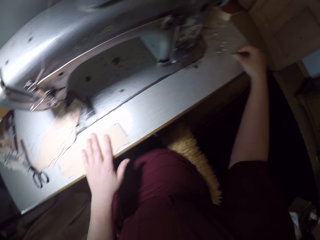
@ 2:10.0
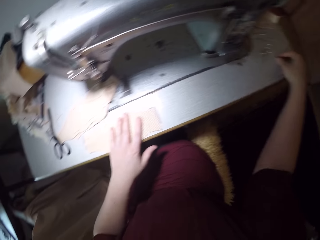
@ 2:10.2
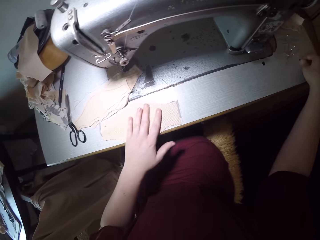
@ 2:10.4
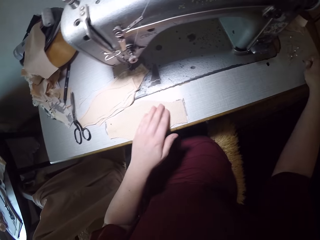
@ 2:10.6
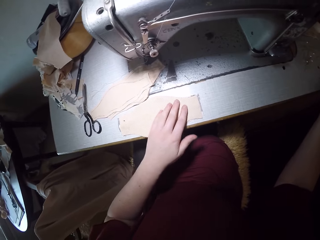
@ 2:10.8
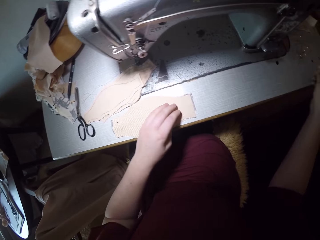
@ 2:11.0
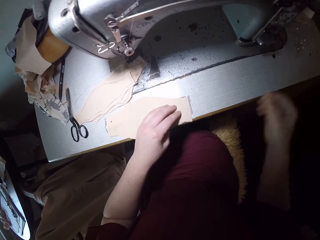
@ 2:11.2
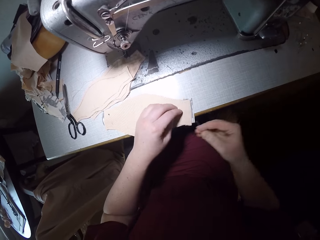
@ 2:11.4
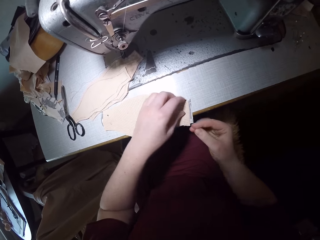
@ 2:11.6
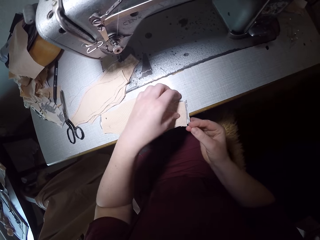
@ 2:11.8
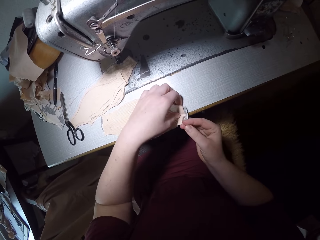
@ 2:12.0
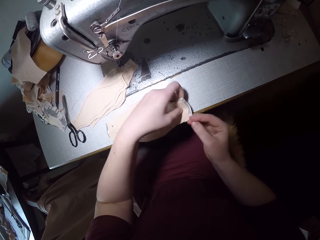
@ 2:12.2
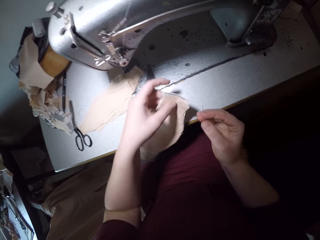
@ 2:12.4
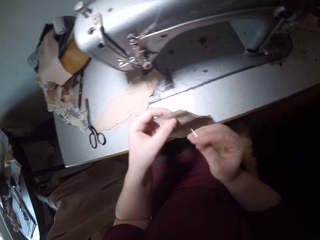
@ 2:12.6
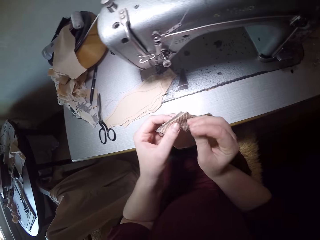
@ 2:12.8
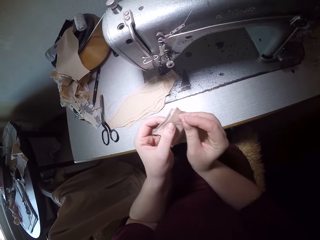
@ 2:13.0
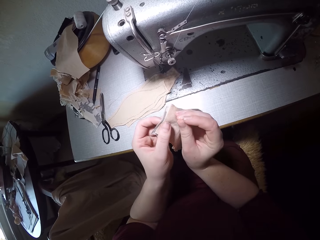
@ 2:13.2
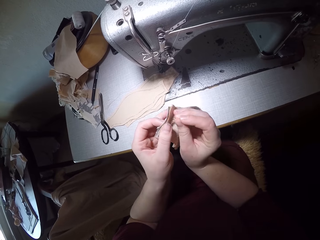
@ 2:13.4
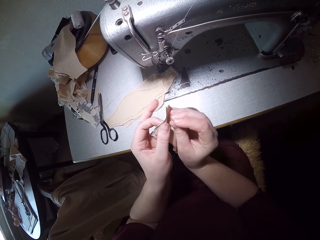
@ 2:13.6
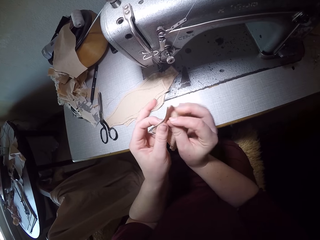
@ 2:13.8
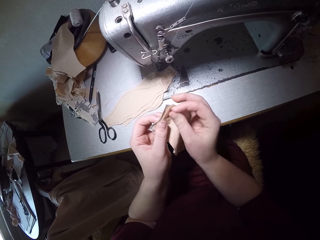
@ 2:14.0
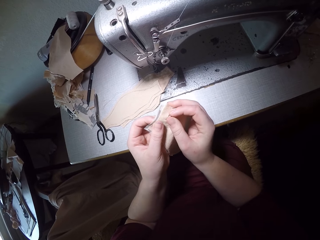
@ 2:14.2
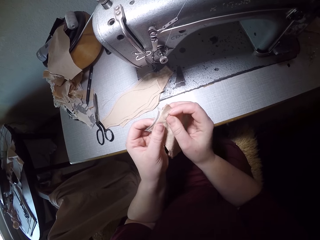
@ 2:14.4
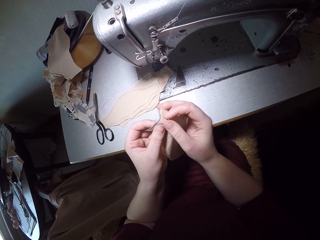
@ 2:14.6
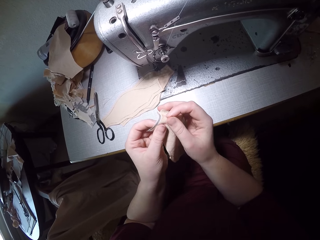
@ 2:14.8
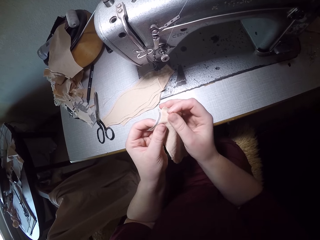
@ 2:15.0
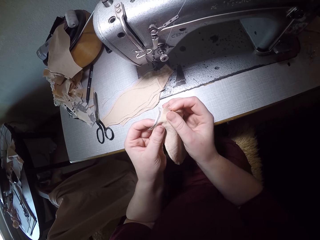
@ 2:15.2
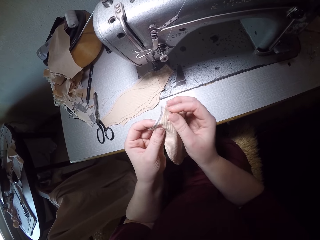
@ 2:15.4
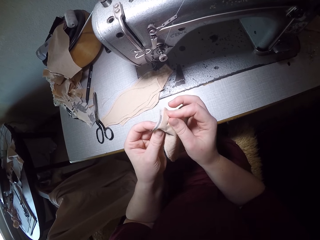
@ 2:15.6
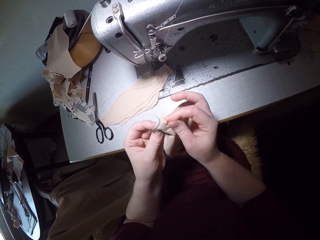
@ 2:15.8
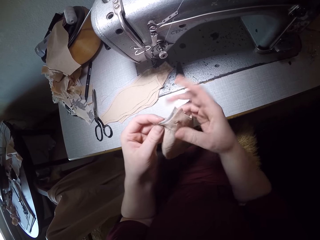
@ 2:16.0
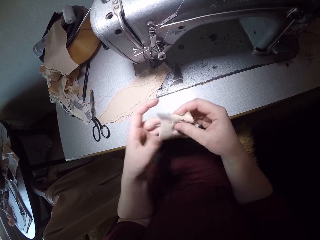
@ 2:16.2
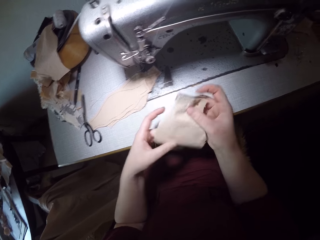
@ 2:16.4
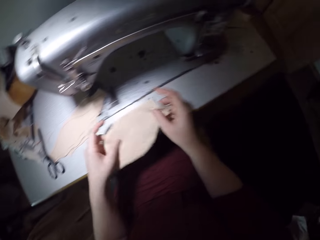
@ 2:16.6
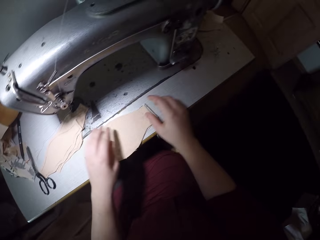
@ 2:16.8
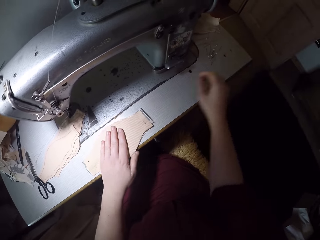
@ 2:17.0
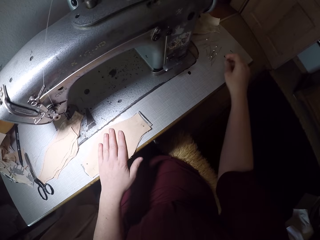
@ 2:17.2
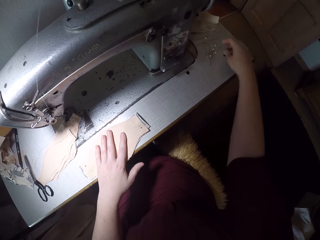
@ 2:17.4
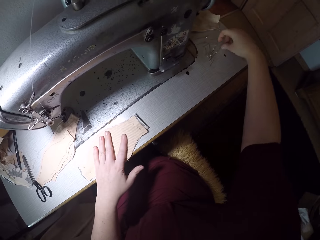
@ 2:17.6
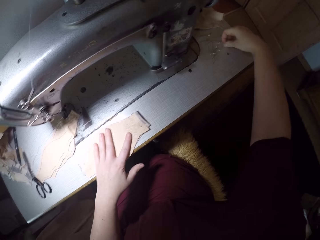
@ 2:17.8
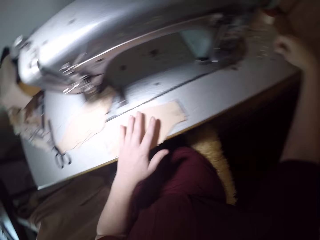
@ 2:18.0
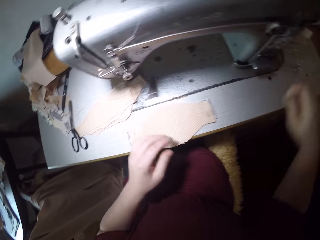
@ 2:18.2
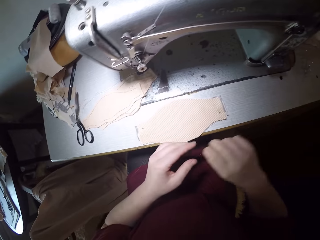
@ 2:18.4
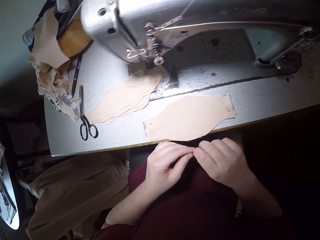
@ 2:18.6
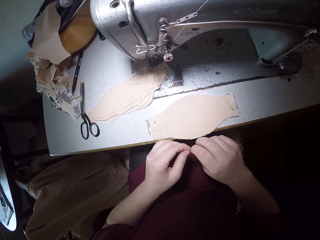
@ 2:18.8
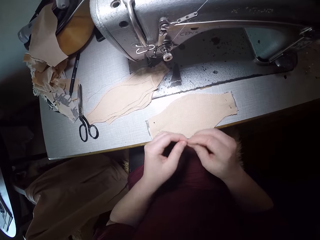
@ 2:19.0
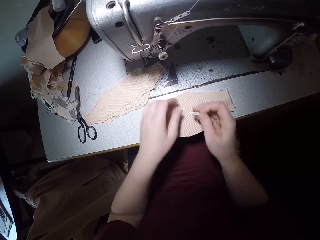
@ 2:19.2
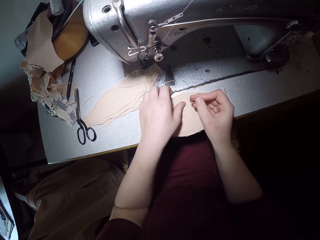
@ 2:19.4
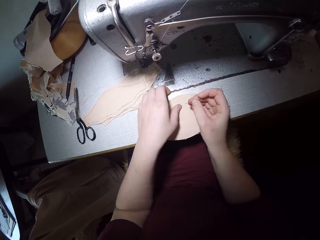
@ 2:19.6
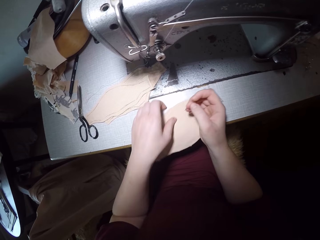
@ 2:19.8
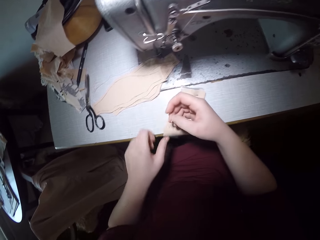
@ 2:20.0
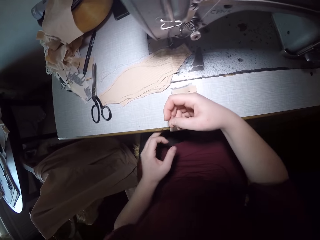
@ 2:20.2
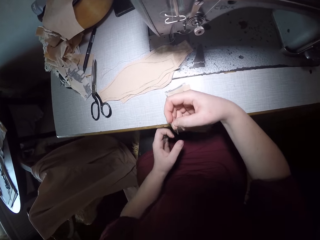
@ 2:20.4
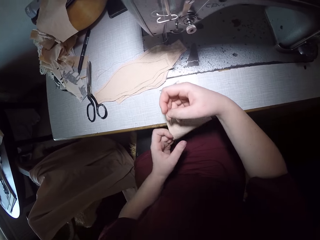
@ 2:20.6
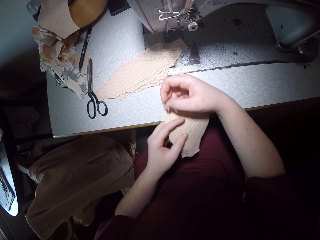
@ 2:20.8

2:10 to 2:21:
The camera wearer picks a pin from the right edge of the machine. They pick up the fabrics. They pin the fabrics together. They take the pin.

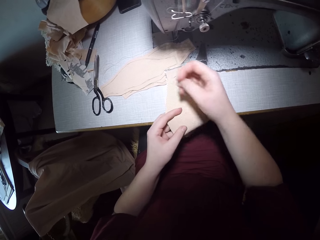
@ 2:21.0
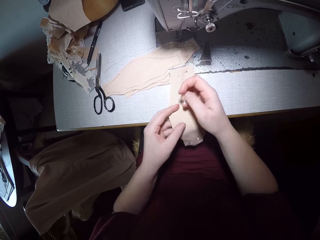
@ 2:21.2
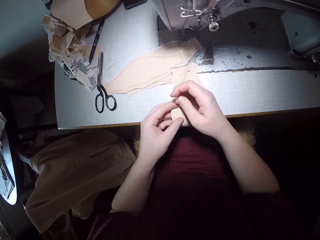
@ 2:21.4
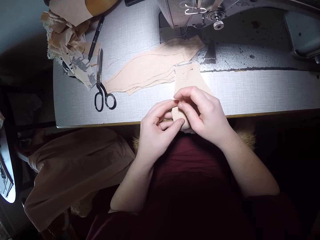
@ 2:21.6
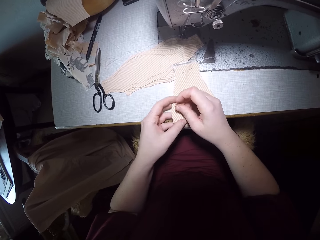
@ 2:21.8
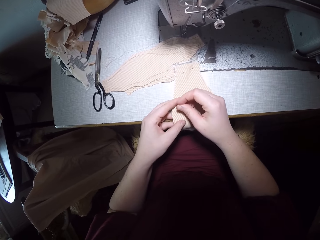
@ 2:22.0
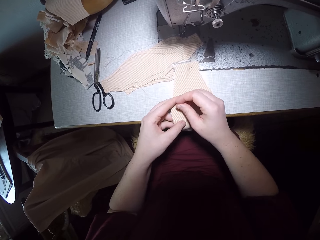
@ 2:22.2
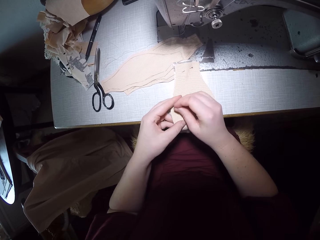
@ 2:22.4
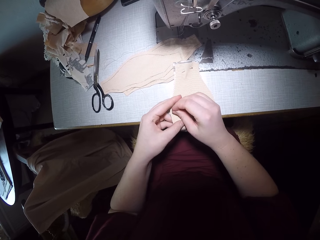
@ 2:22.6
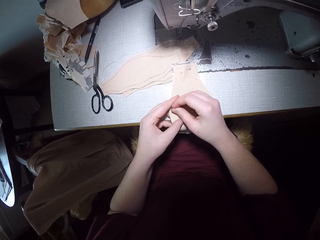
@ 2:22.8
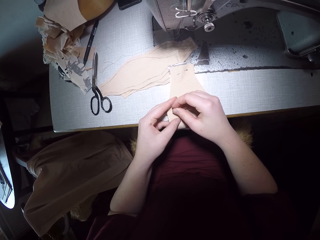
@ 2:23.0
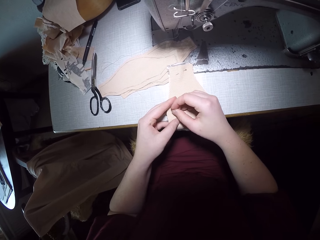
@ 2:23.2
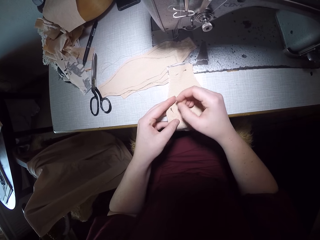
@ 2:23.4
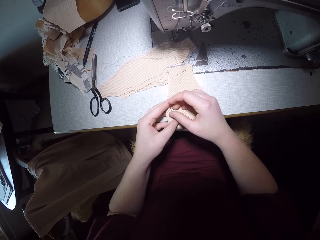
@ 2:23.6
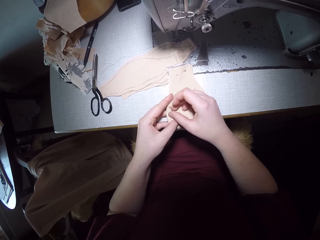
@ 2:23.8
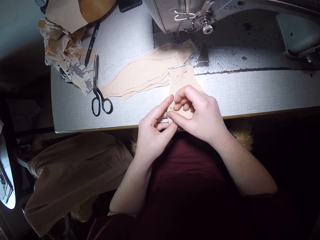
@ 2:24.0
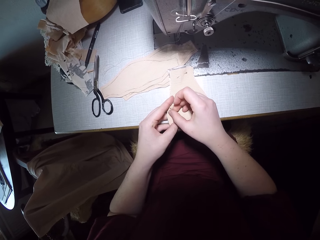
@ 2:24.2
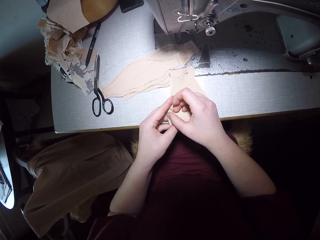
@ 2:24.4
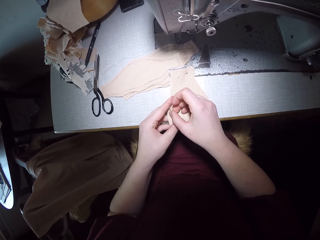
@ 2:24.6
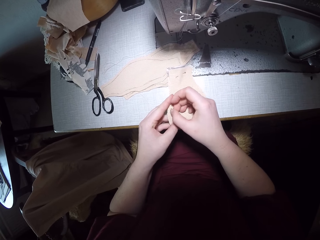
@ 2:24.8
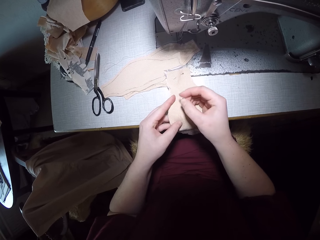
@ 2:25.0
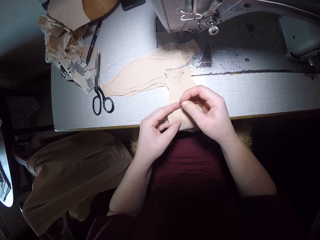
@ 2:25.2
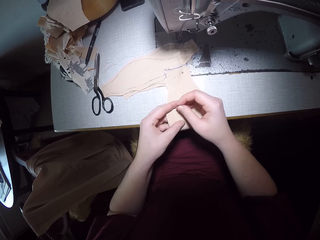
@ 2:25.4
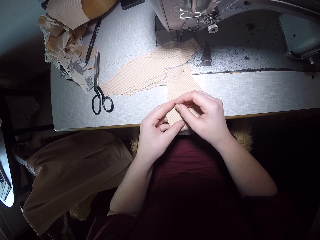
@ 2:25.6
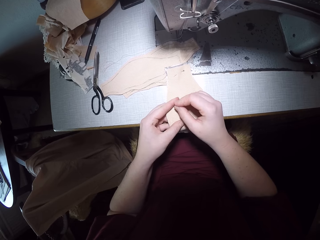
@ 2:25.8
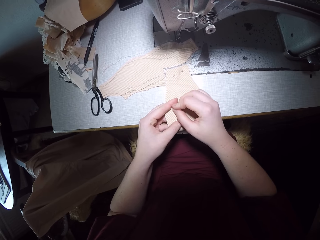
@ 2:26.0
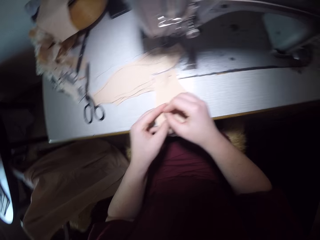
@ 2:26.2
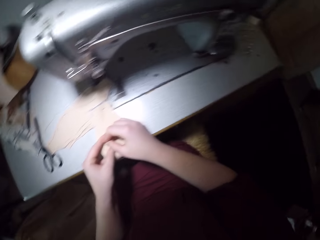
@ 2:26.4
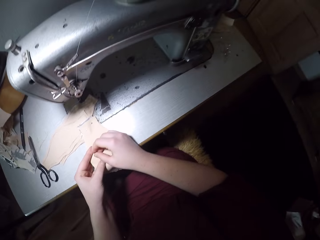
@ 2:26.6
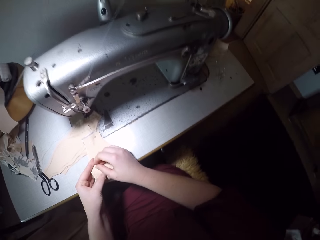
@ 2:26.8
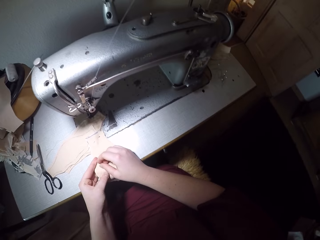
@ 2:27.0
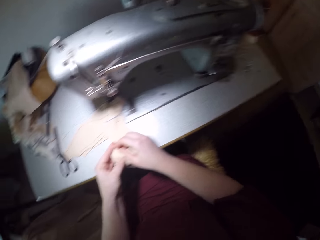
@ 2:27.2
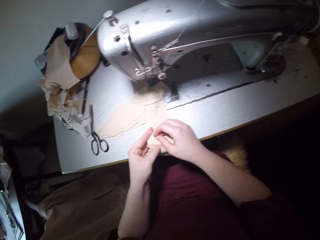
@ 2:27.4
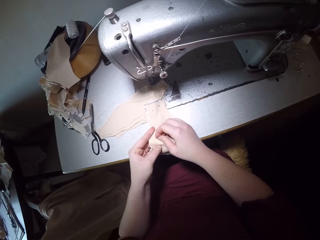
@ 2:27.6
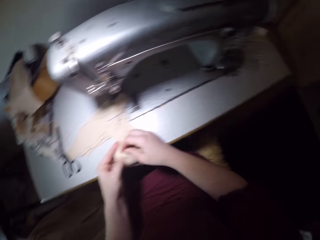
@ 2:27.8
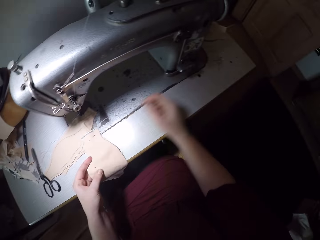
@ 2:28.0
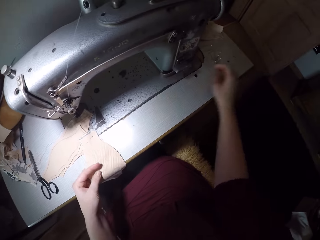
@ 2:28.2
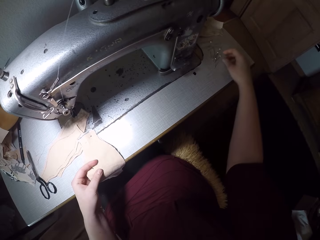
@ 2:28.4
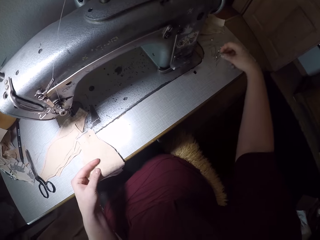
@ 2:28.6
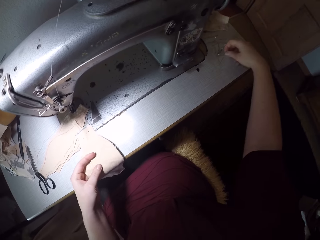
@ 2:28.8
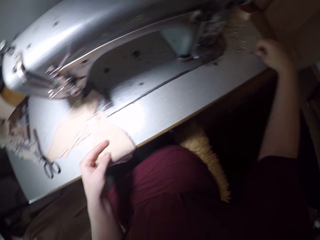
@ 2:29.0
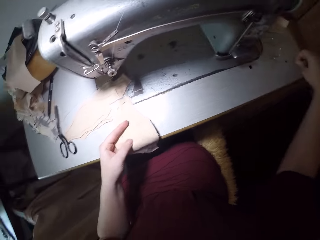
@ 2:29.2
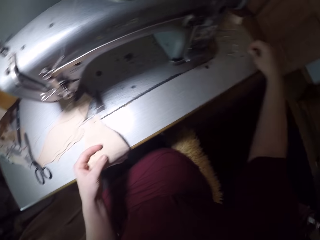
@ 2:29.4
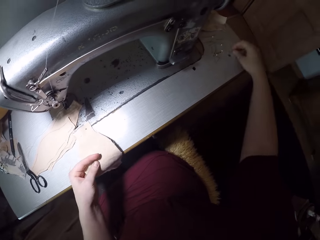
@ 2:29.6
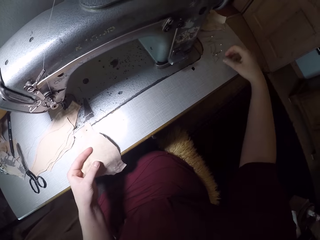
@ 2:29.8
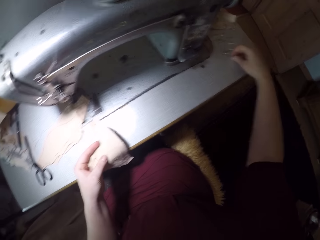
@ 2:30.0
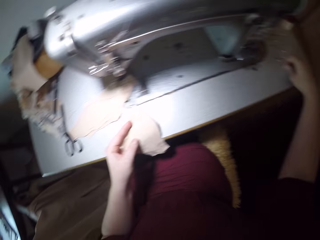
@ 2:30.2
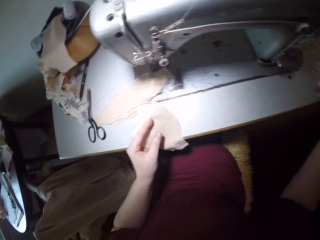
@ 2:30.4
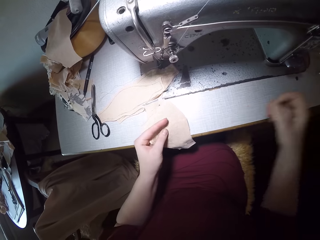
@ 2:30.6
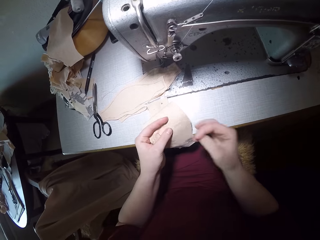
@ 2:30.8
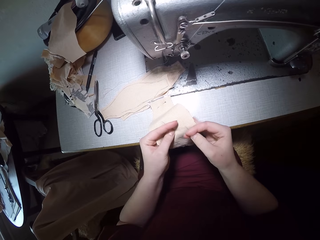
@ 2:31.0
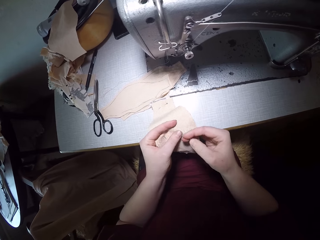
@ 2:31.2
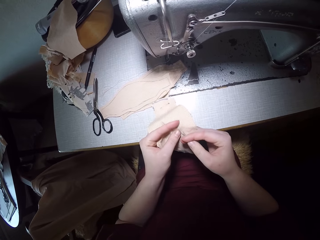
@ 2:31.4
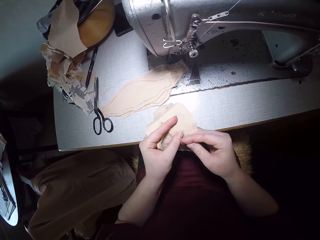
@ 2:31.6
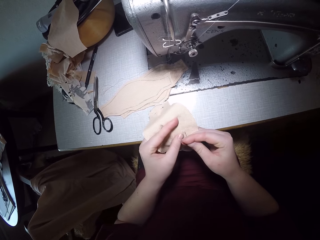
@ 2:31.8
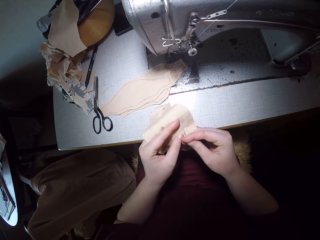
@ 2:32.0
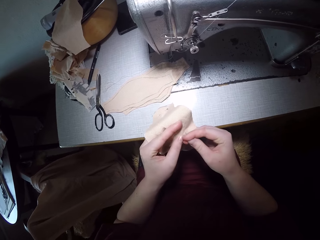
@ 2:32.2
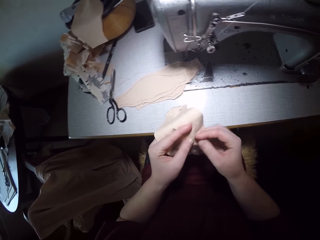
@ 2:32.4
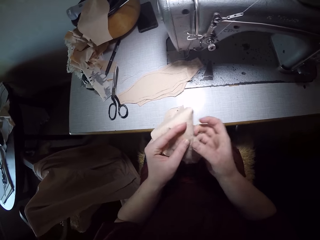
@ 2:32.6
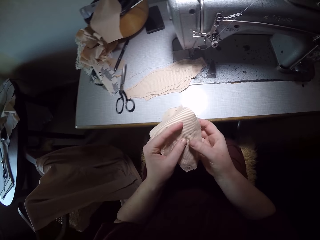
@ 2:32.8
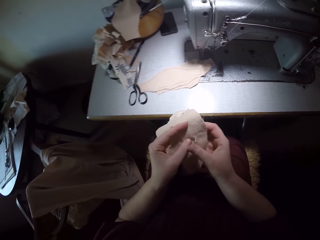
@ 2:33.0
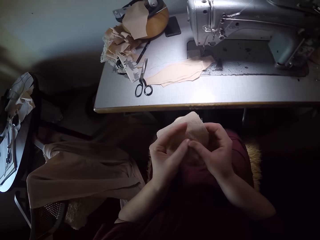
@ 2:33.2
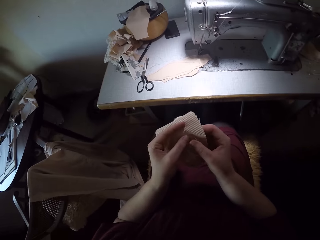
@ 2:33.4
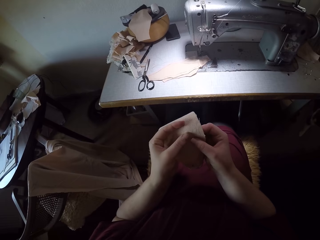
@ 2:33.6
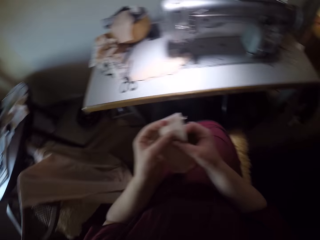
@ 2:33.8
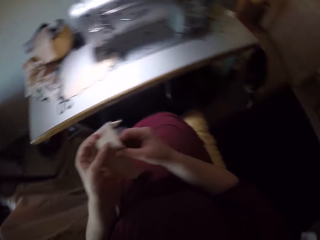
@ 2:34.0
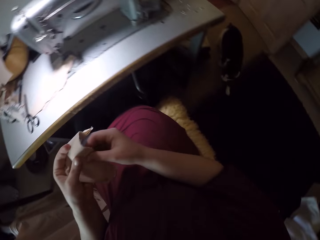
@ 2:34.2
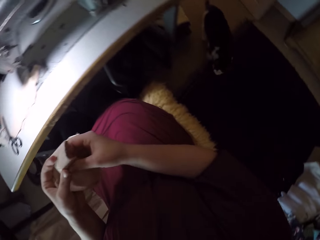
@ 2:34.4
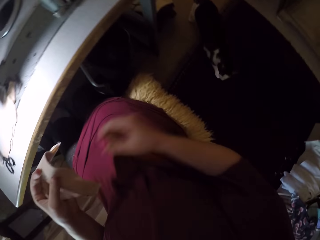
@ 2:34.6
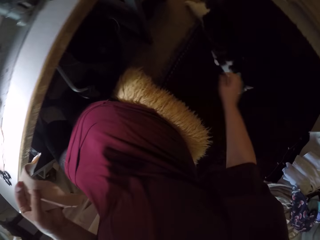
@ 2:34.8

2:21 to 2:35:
The camera wearer pins the cloth. They take the pin. They pin the cloth.
